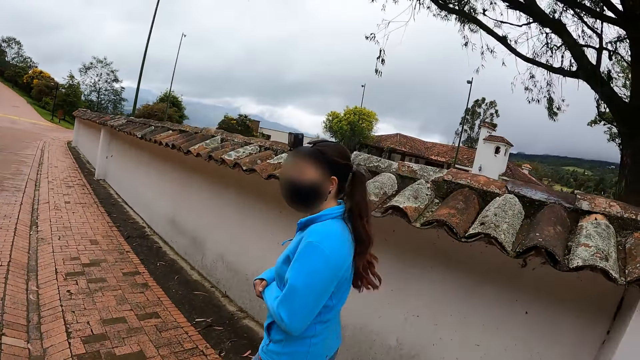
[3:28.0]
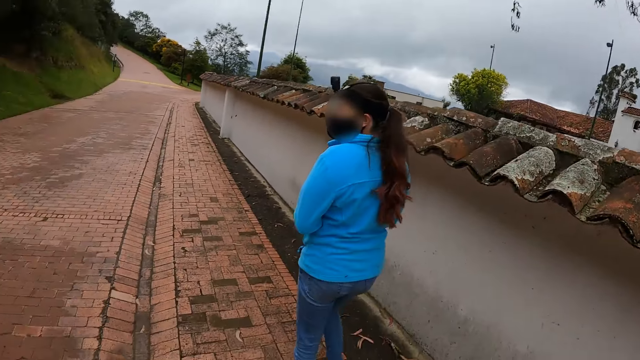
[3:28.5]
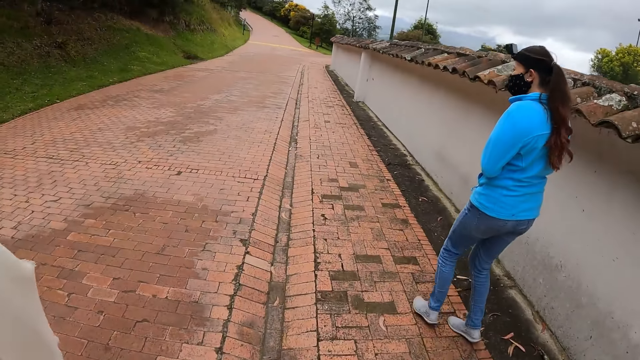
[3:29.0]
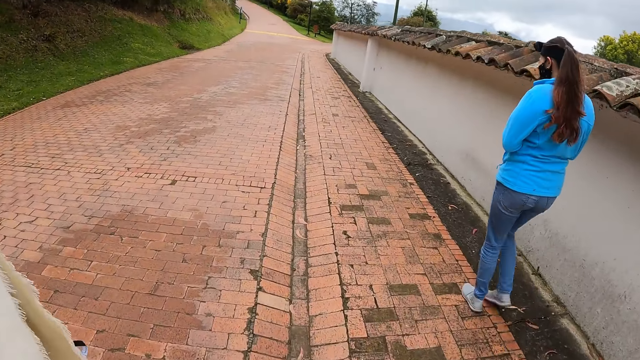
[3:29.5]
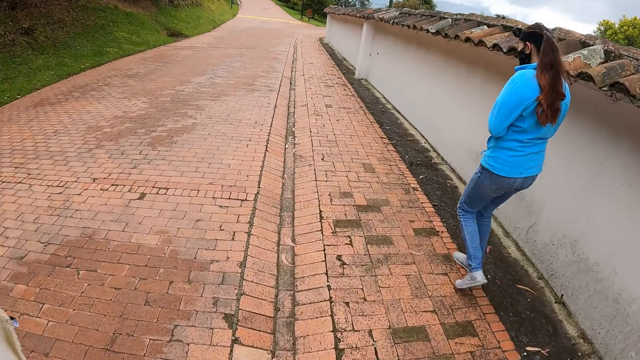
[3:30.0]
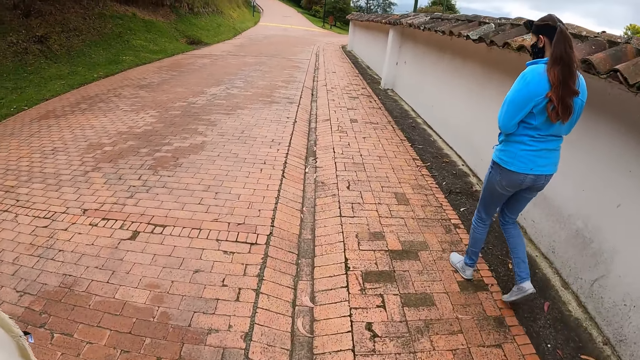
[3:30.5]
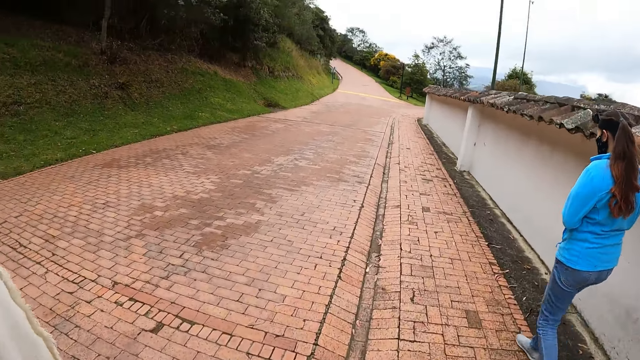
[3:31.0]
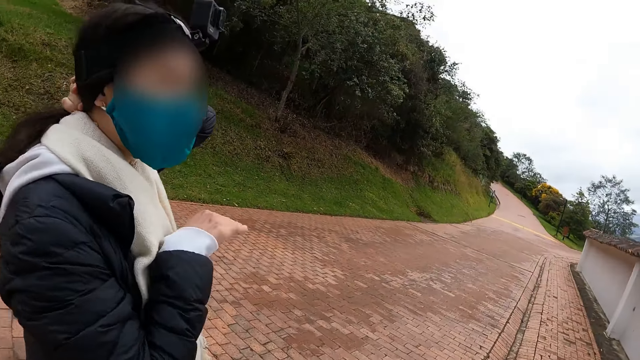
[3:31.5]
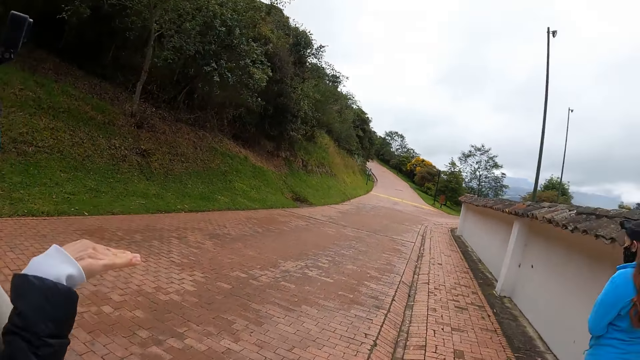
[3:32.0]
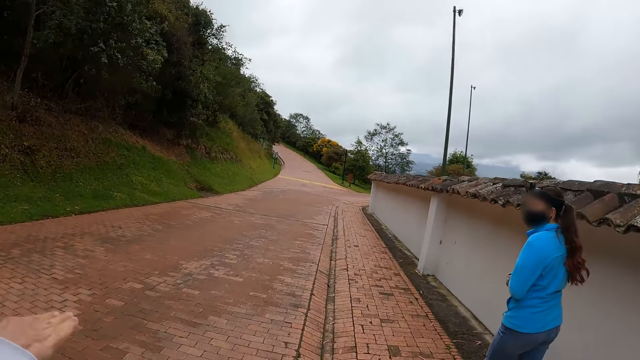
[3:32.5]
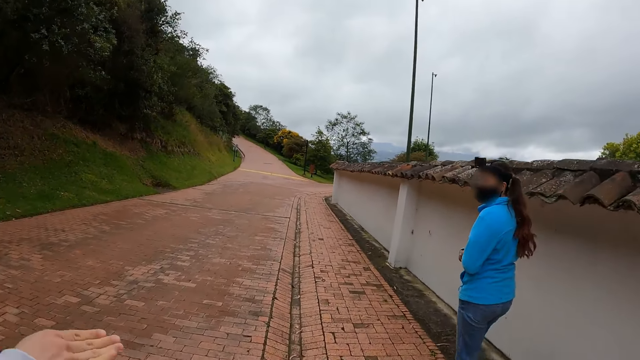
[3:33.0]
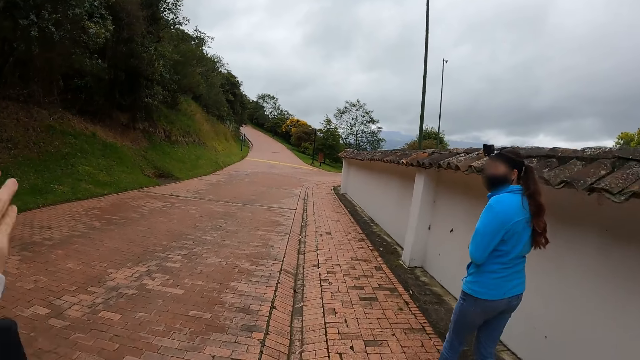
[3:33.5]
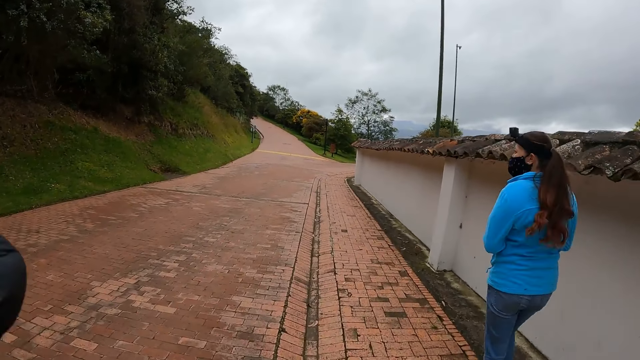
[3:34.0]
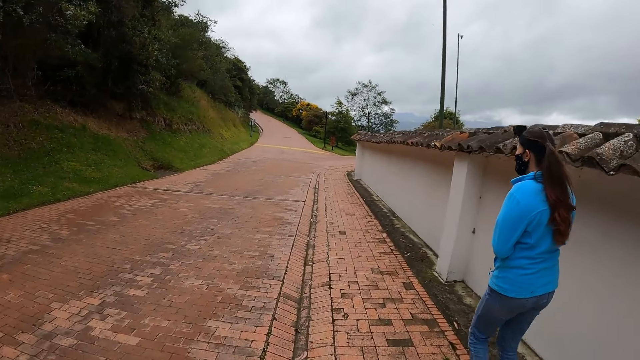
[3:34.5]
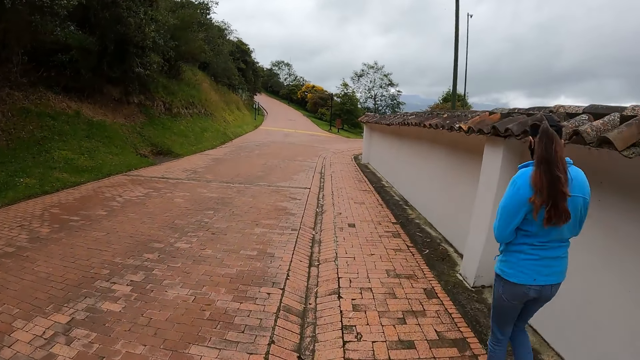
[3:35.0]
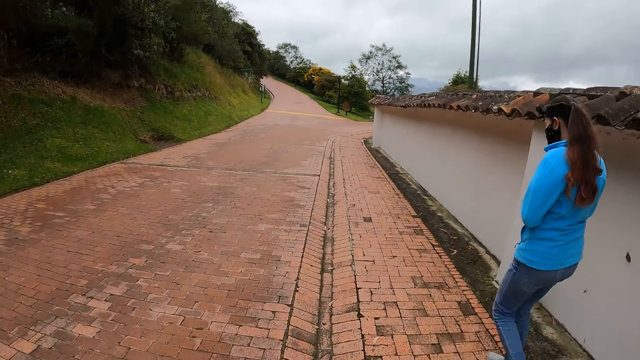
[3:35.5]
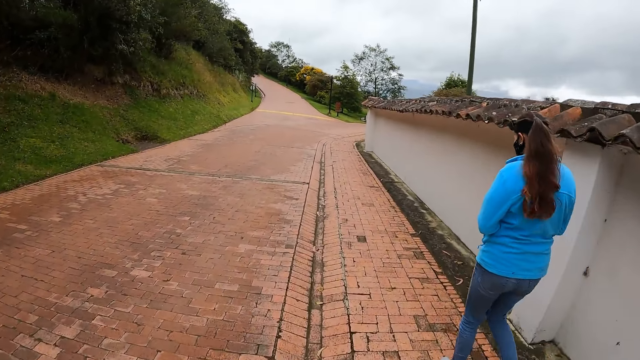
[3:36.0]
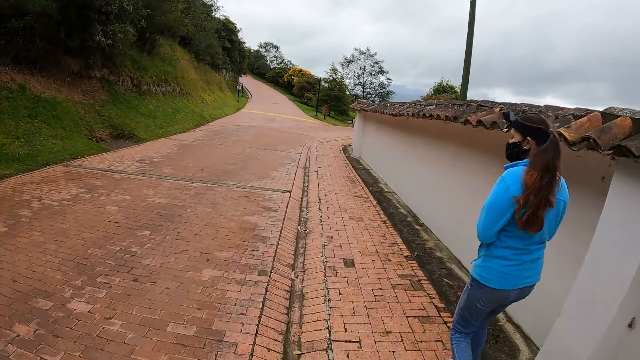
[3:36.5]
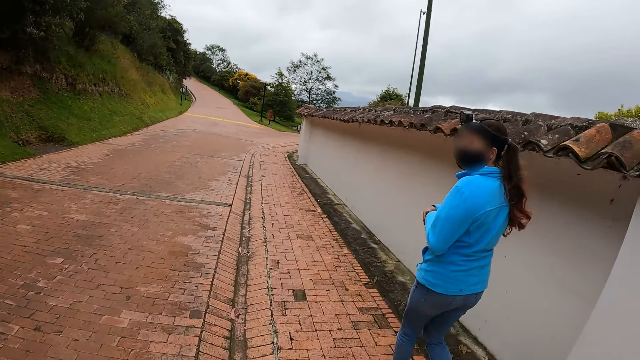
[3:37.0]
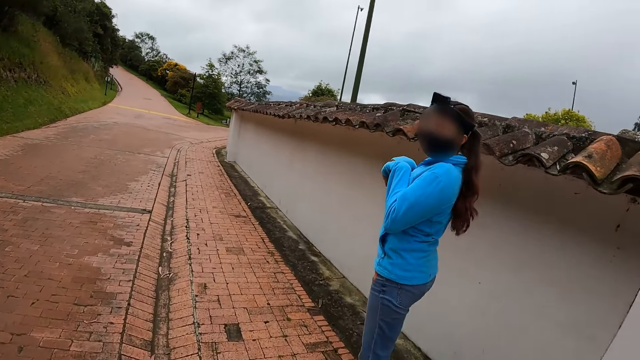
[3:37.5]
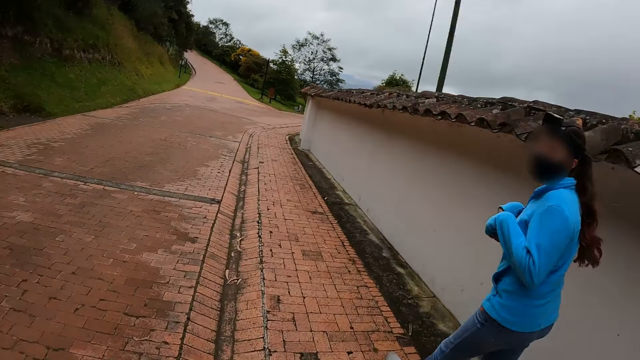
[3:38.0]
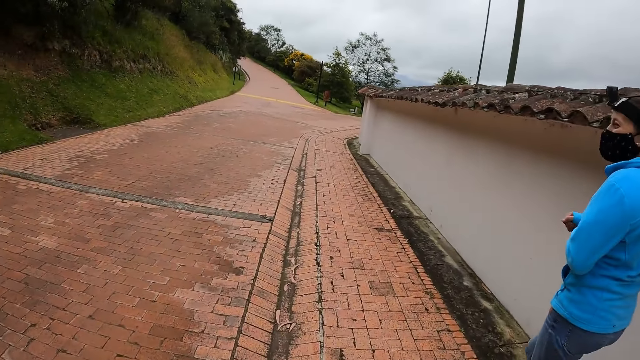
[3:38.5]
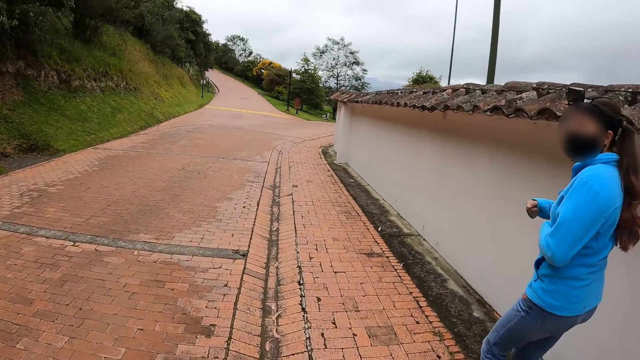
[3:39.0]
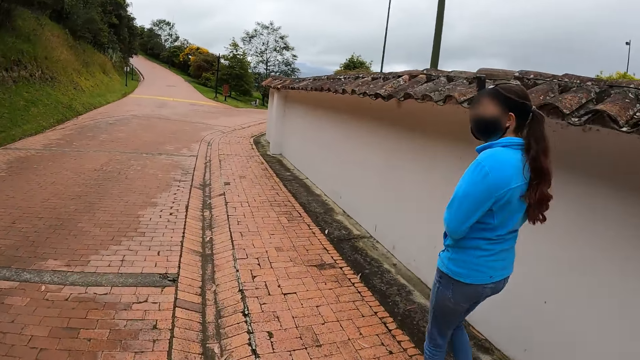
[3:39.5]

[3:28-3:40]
A woman interacts with another woman, a third woman and the camera wearer.

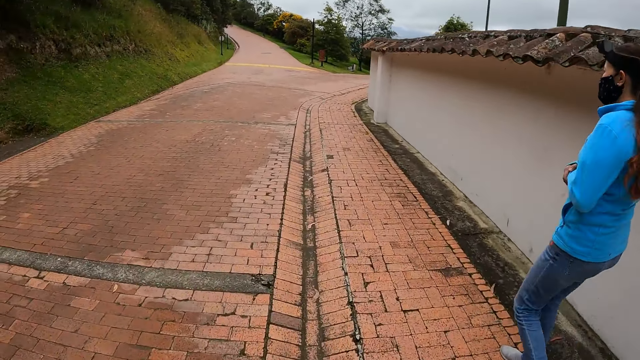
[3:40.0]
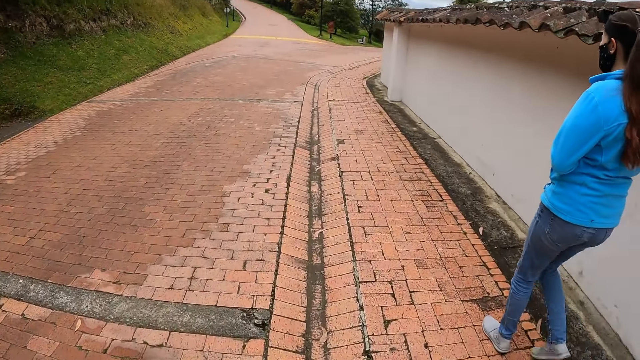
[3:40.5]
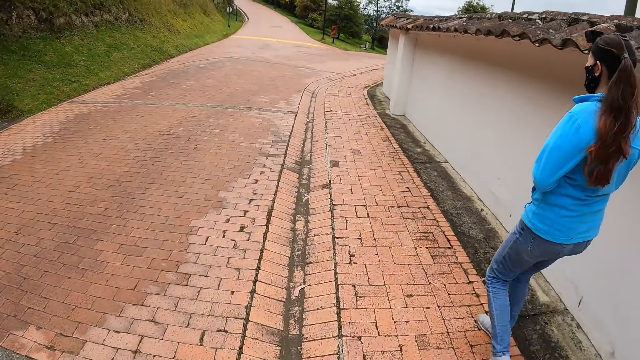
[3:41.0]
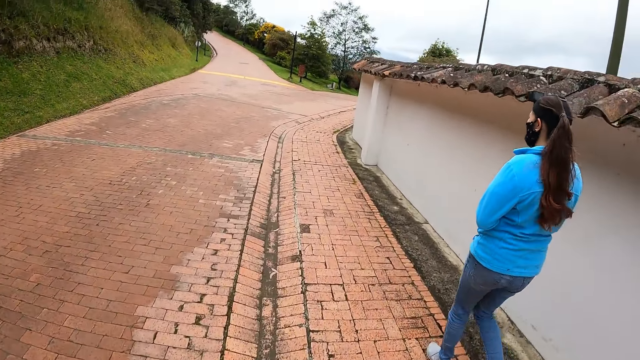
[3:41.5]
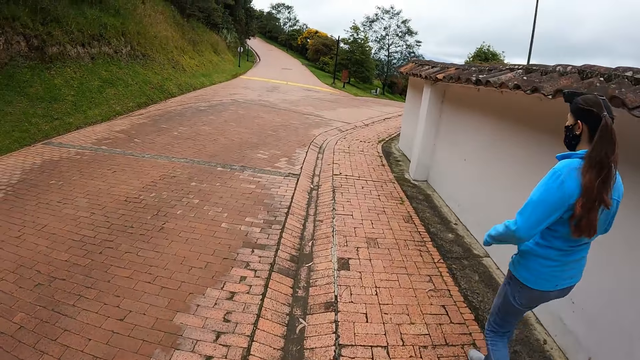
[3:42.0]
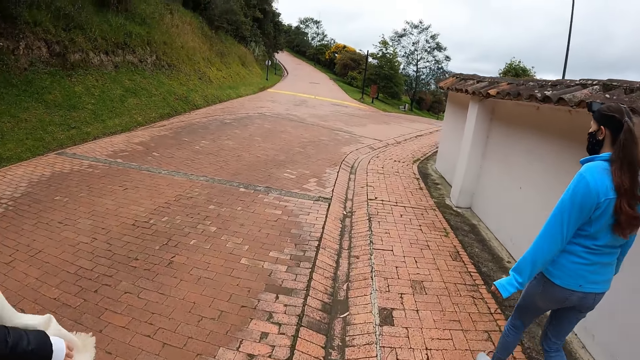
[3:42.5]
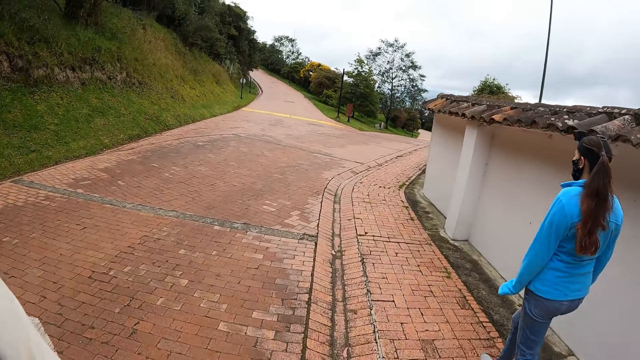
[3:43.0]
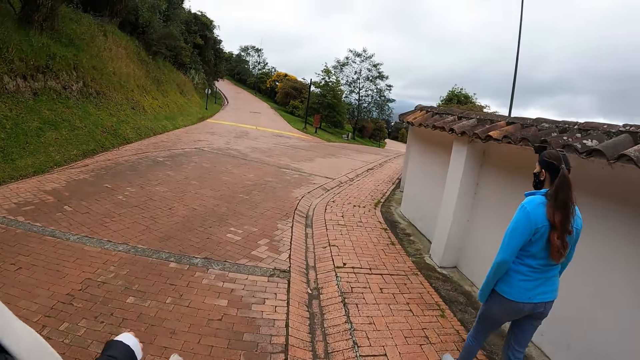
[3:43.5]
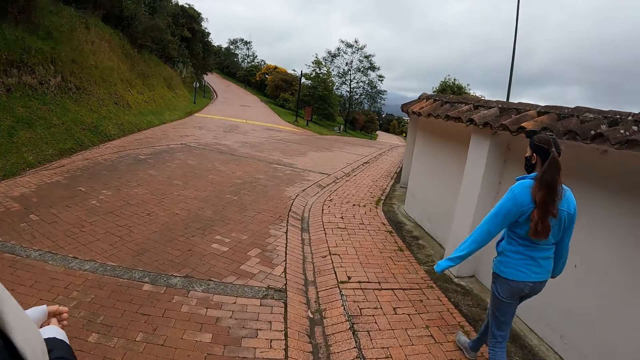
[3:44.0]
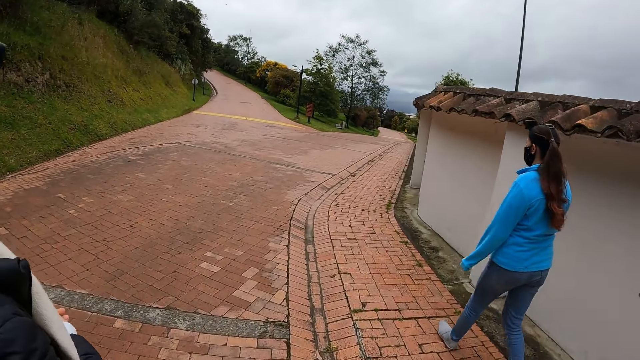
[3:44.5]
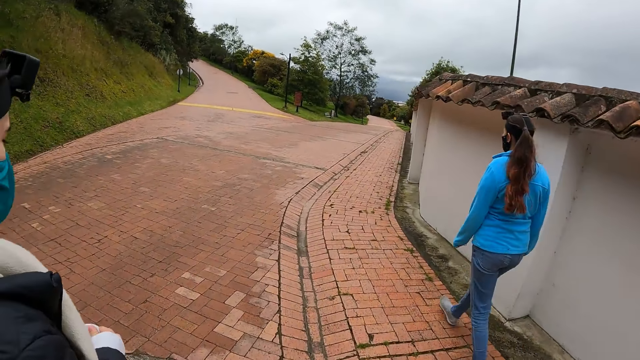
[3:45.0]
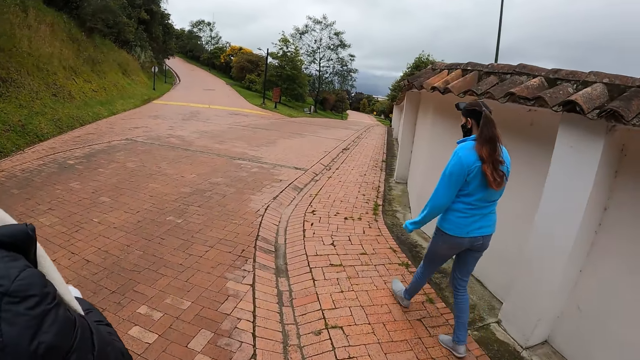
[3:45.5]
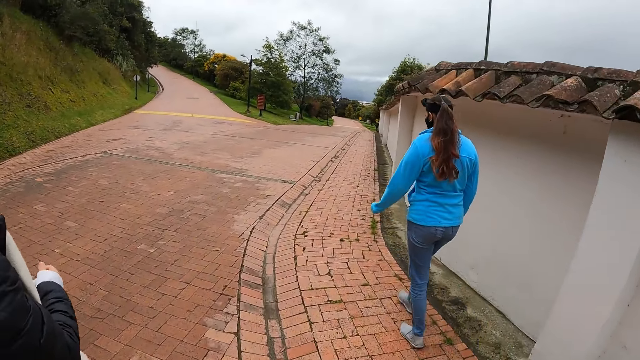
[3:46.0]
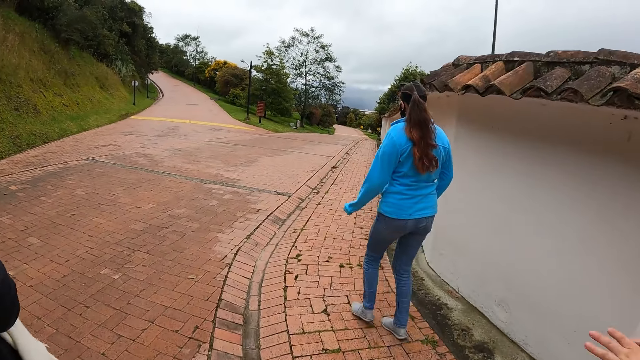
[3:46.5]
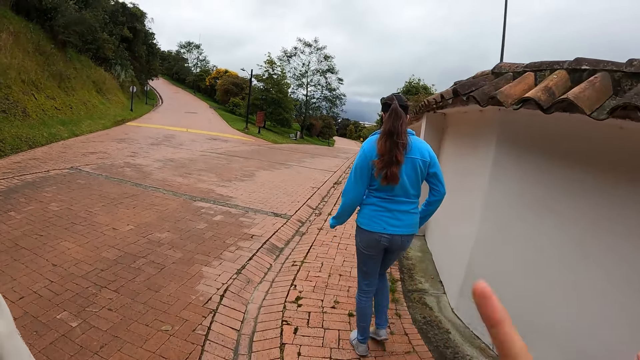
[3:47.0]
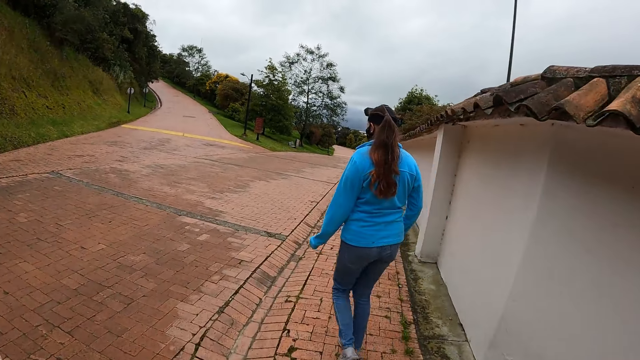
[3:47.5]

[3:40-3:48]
The camera wearer flips fingers in the air.
